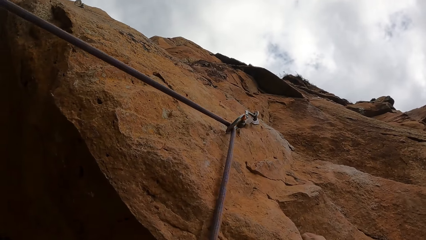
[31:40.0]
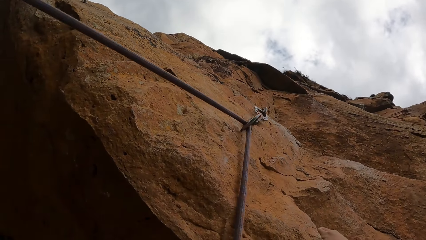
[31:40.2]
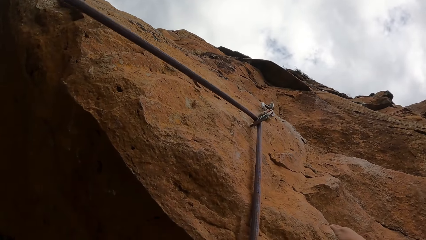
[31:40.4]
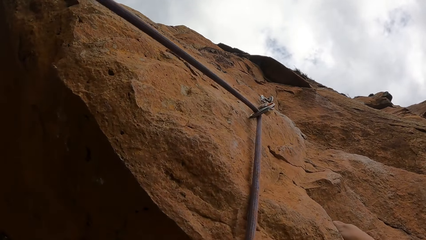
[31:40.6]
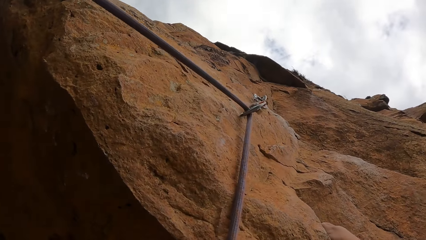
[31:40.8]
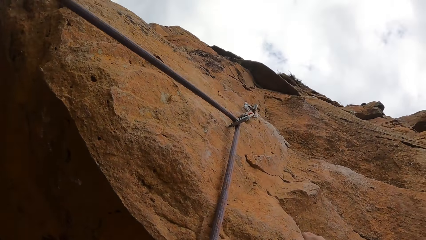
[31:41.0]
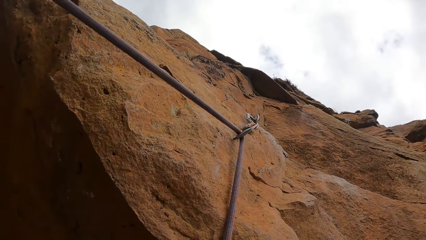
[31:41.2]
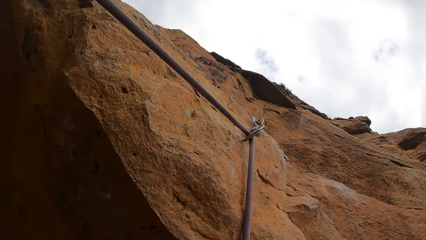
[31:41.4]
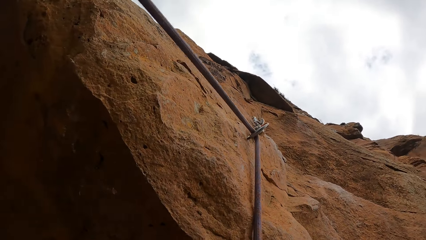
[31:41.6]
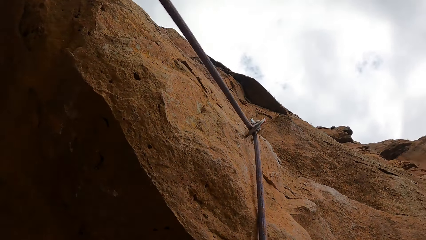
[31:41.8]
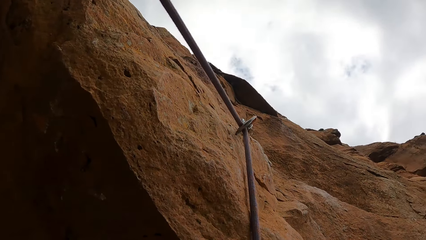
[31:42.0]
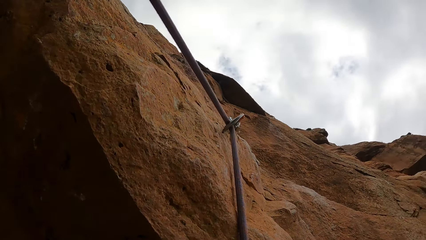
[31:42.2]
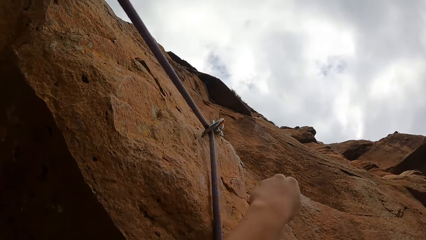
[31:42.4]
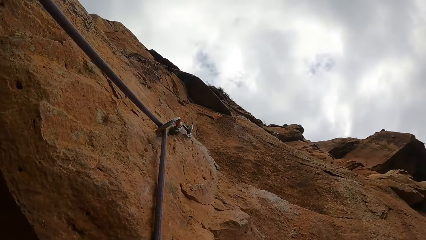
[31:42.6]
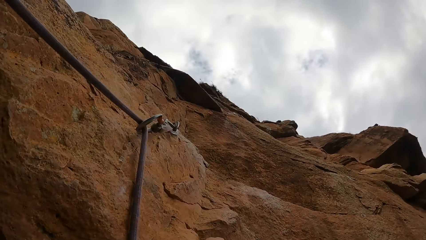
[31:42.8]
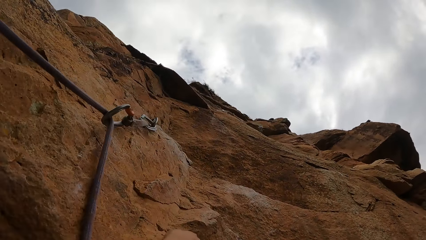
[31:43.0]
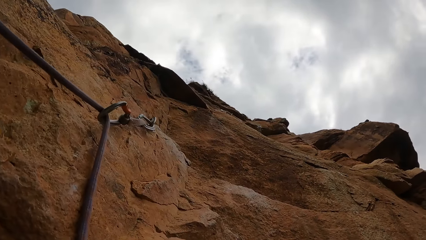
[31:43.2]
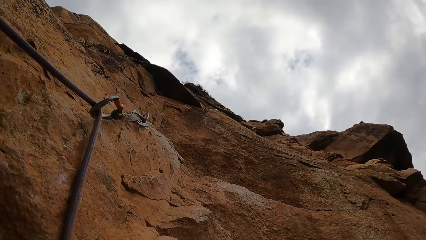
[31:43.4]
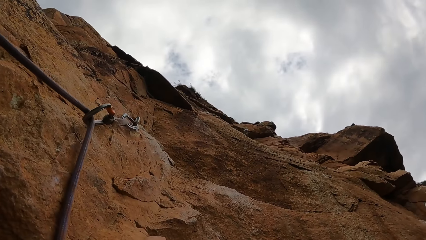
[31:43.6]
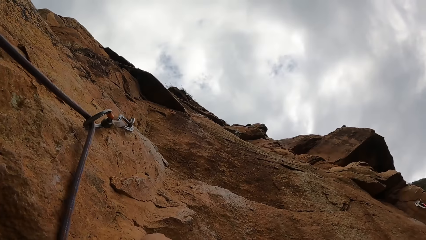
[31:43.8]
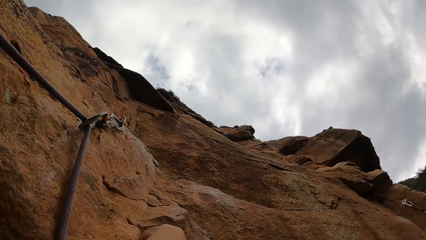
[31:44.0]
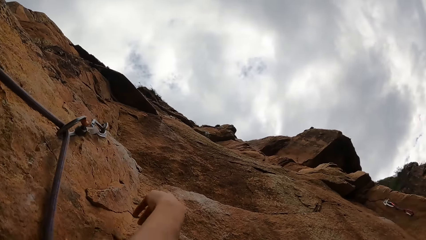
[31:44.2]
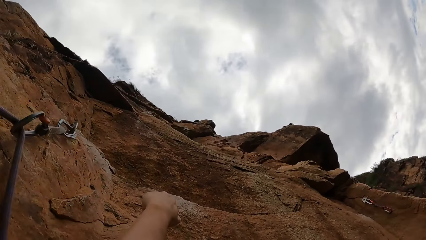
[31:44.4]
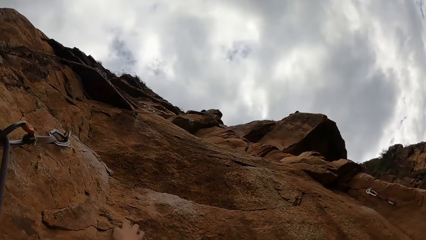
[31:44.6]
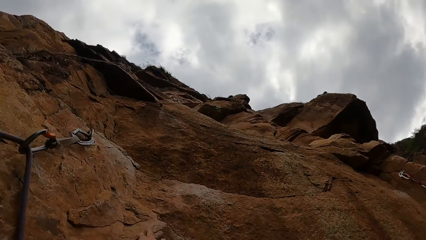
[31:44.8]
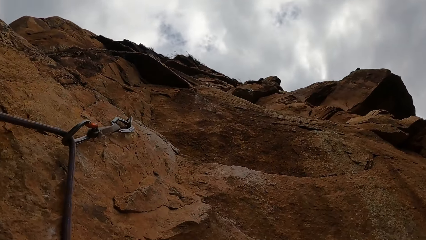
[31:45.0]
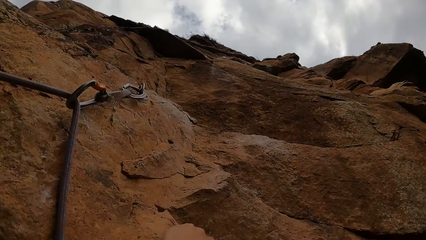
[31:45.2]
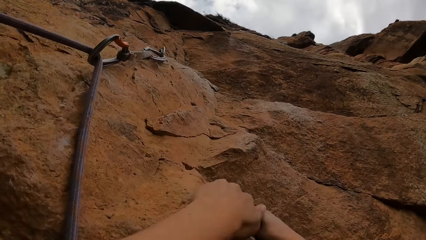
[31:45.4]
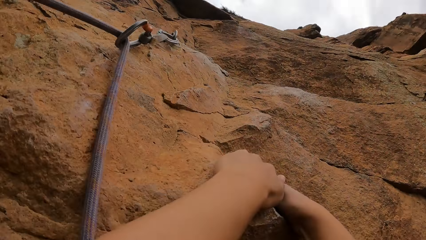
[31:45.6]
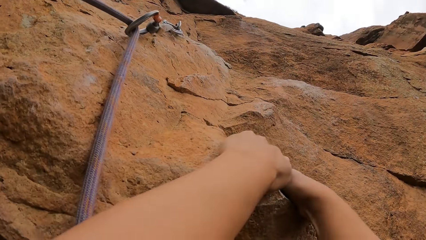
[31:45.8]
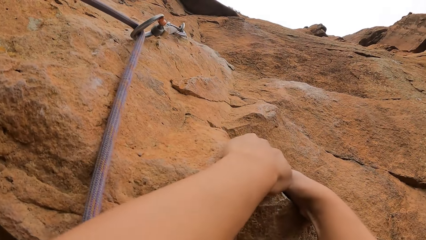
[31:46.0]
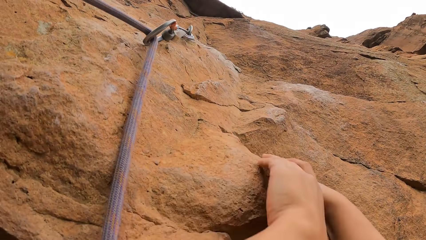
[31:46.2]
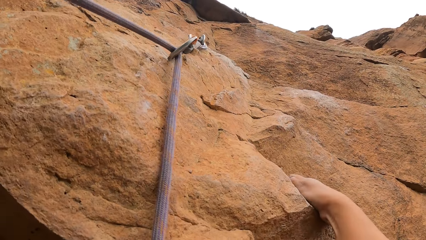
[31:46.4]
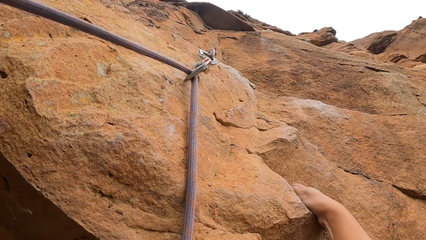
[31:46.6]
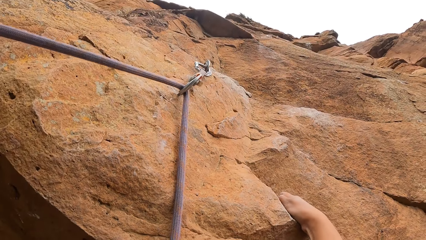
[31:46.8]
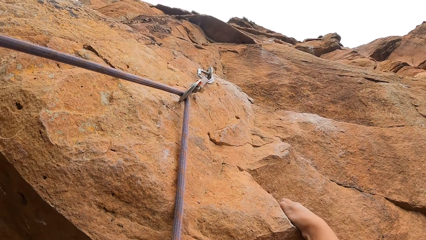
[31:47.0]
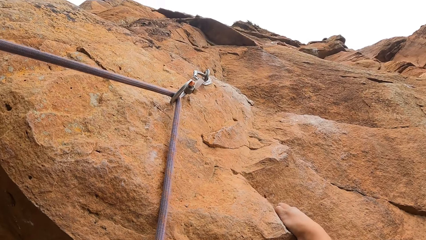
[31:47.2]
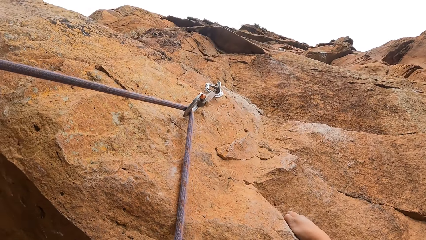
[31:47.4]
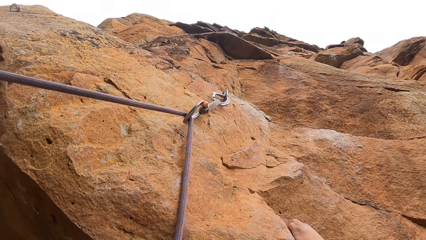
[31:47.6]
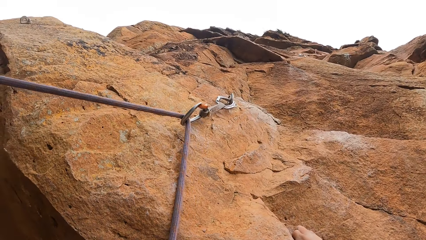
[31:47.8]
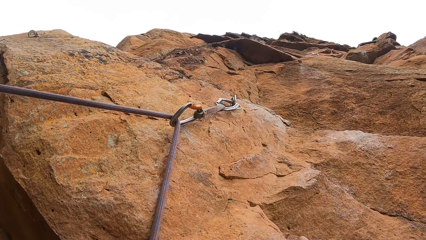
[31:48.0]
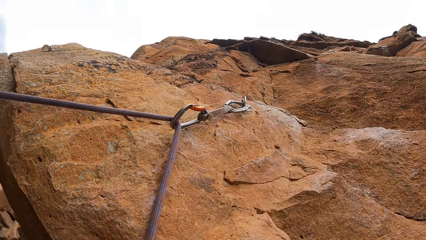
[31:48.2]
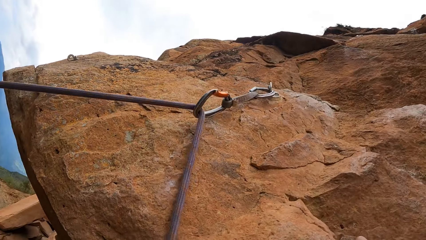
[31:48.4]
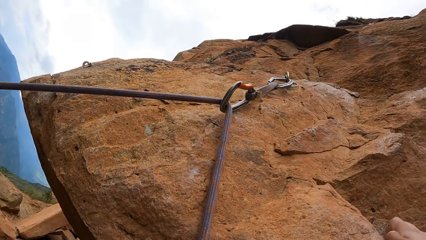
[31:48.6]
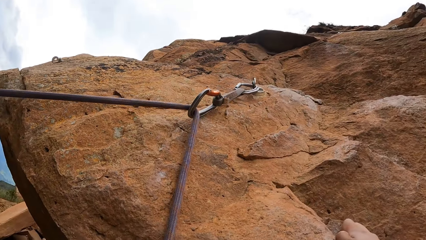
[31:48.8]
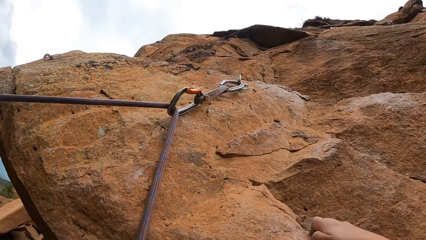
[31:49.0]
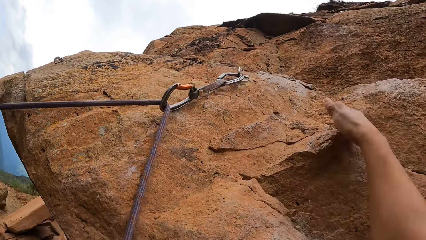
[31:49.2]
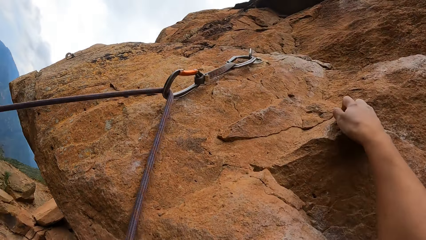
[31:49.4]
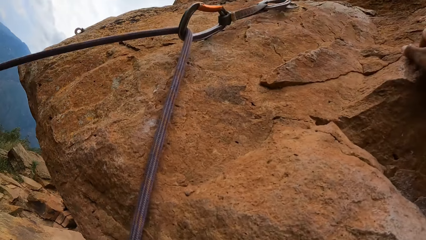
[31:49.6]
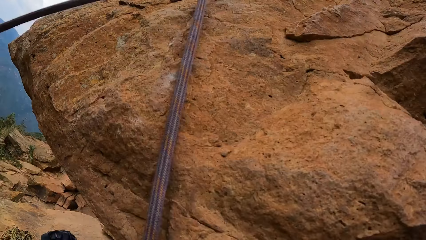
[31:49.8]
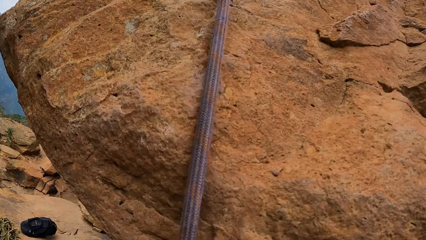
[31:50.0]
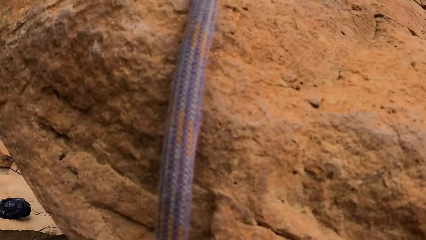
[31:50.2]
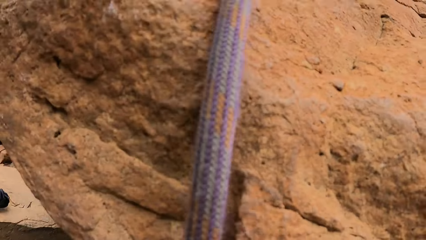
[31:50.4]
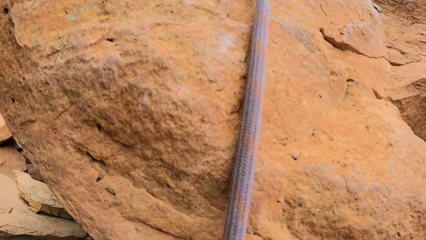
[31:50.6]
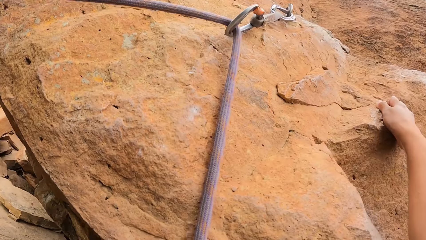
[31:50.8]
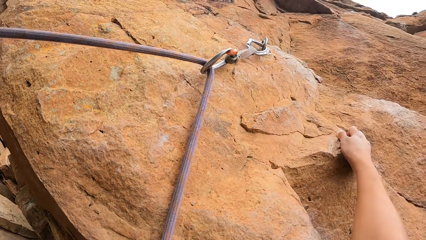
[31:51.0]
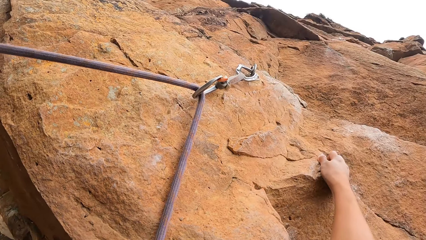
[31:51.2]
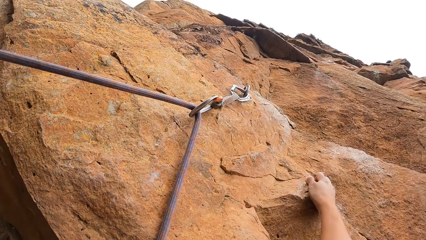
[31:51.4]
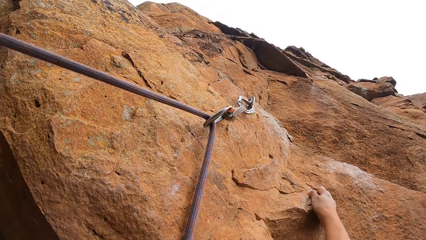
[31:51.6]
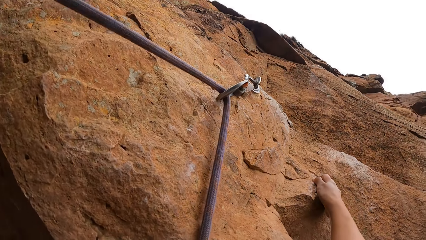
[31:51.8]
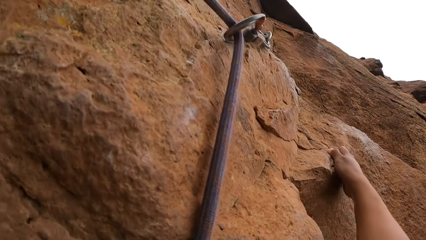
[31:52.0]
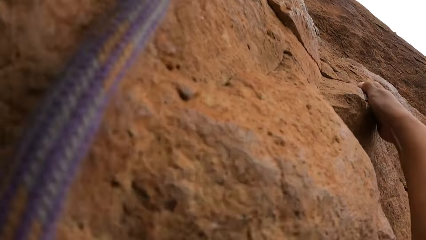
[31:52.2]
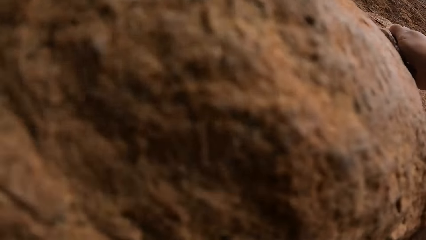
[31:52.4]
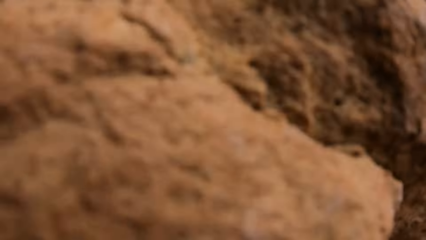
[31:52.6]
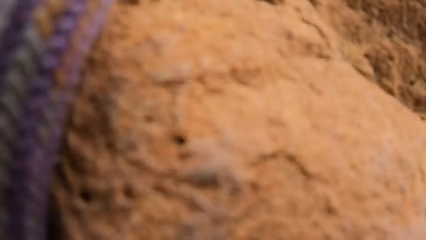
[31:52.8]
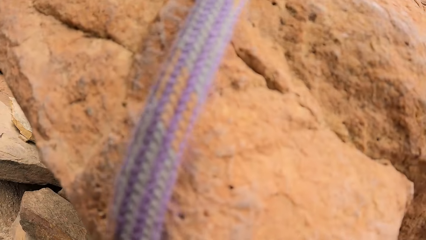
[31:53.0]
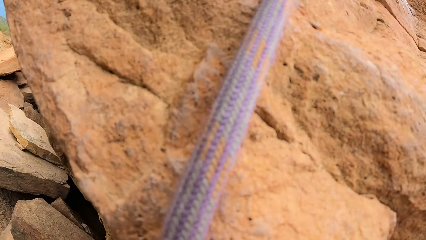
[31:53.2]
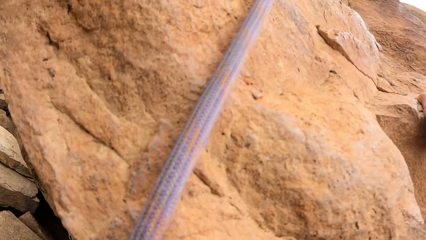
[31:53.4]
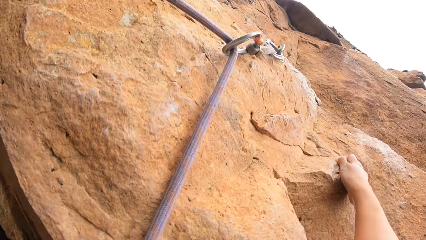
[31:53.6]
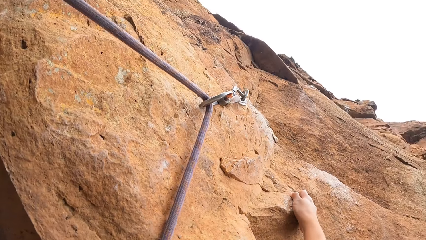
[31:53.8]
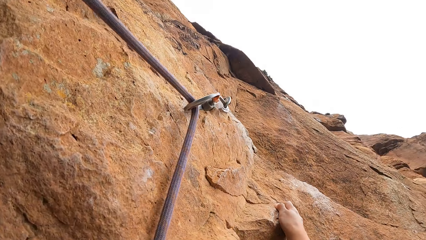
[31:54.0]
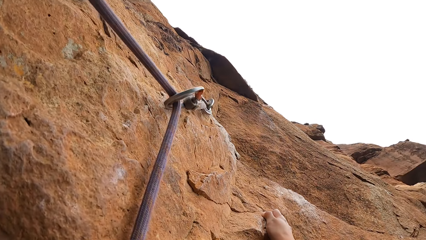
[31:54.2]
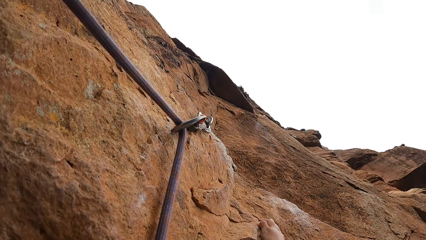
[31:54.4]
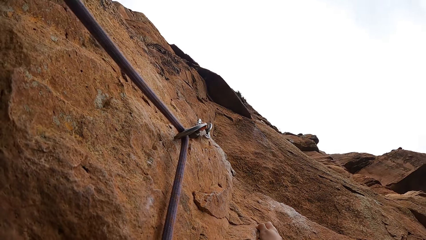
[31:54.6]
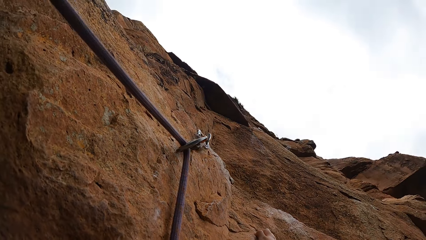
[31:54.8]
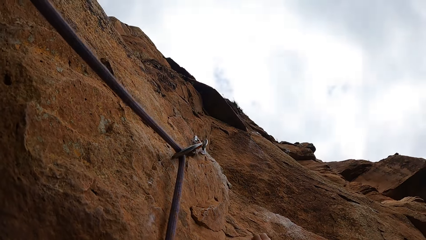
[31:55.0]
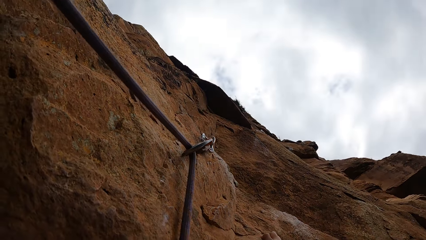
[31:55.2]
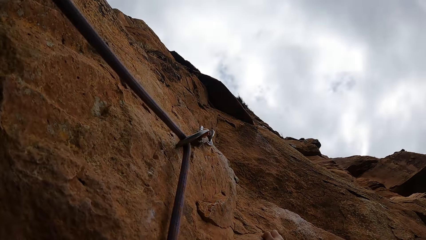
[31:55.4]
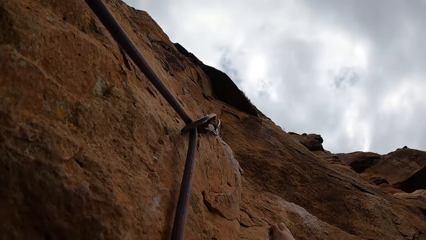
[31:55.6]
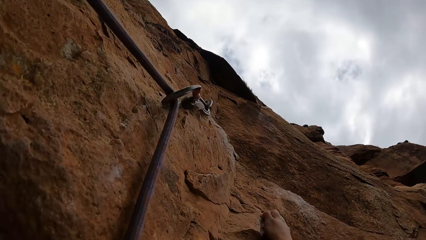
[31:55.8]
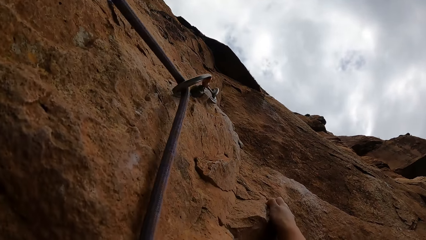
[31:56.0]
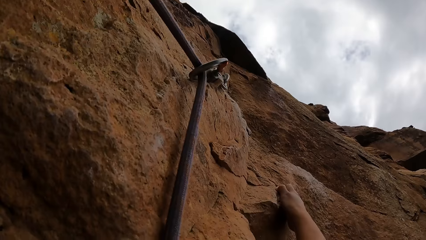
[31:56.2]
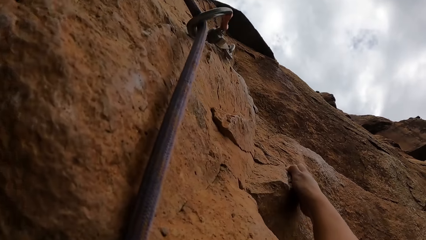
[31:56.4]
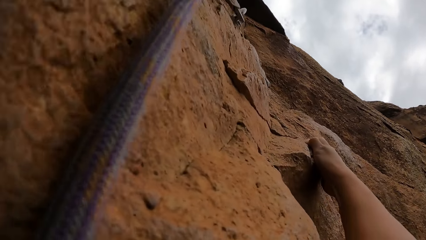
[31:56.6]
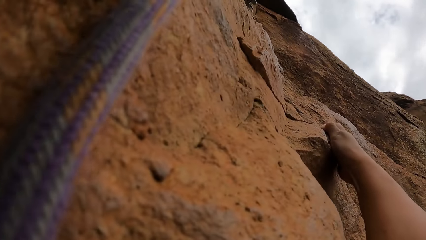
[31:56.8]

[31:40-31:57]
The camera wearer climbs the rock. He holds the rock with his right hand.
